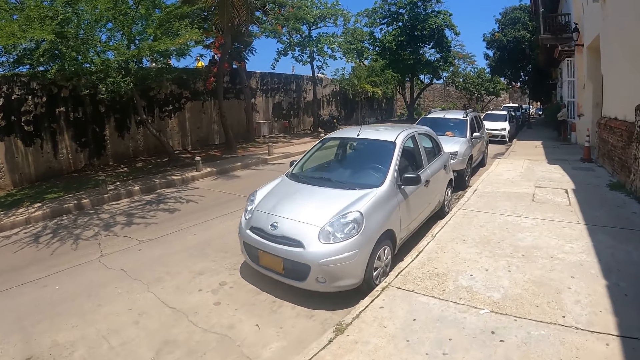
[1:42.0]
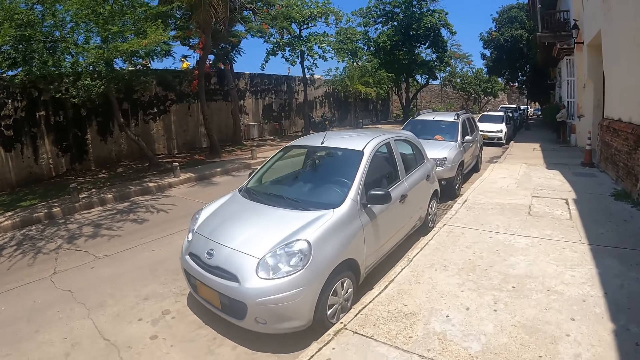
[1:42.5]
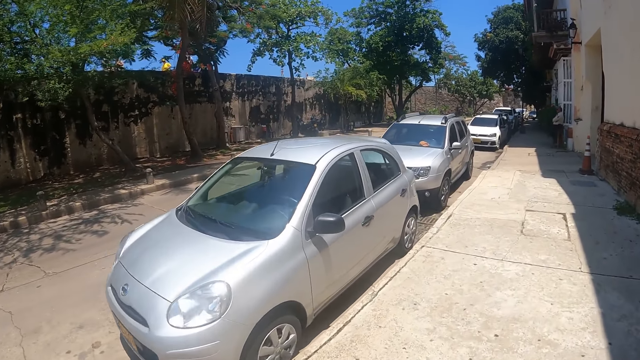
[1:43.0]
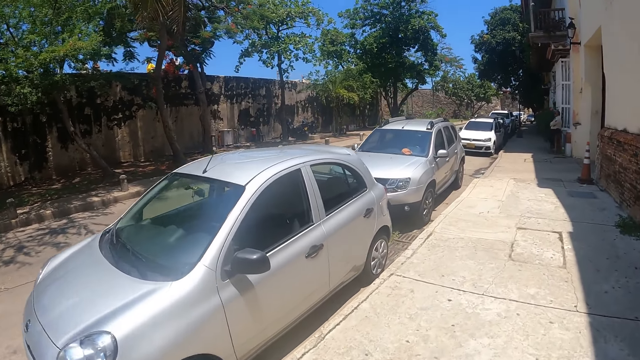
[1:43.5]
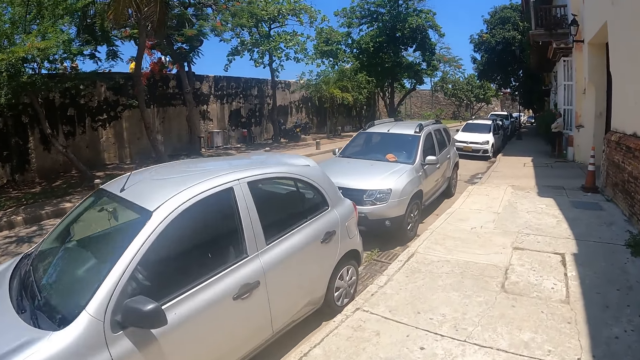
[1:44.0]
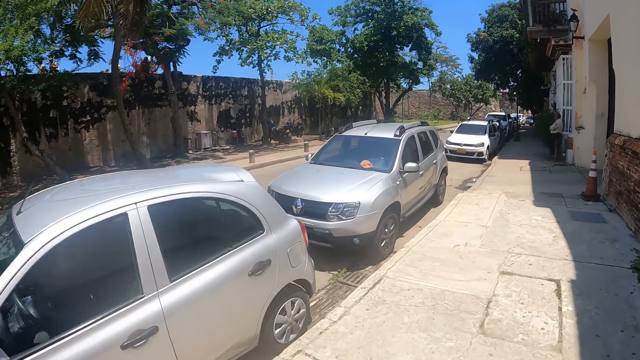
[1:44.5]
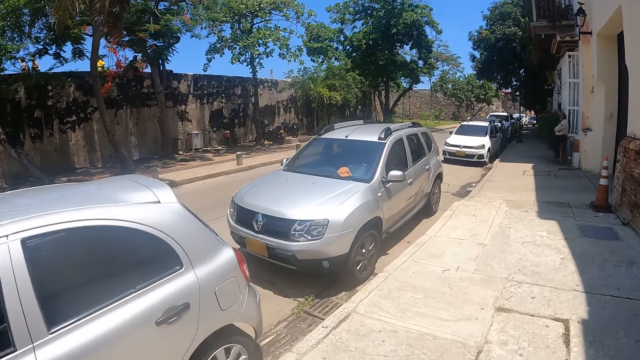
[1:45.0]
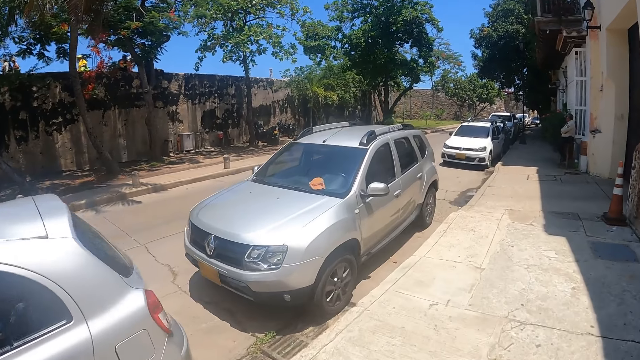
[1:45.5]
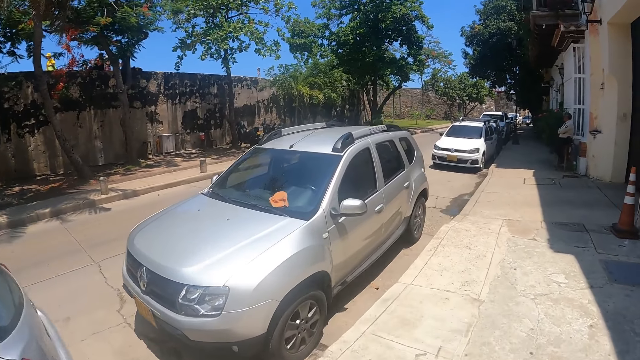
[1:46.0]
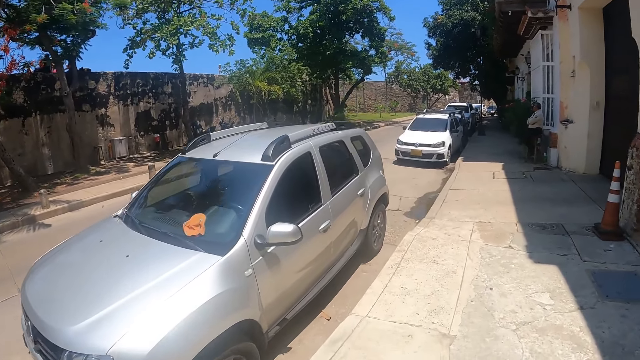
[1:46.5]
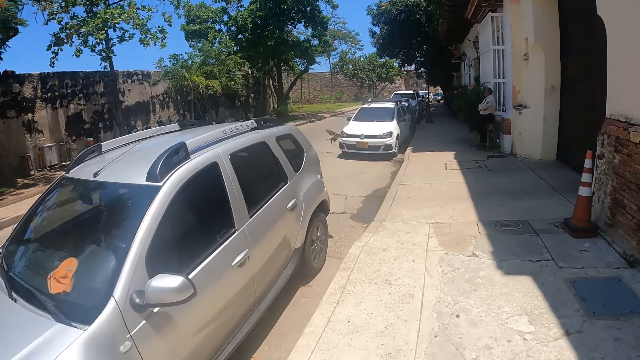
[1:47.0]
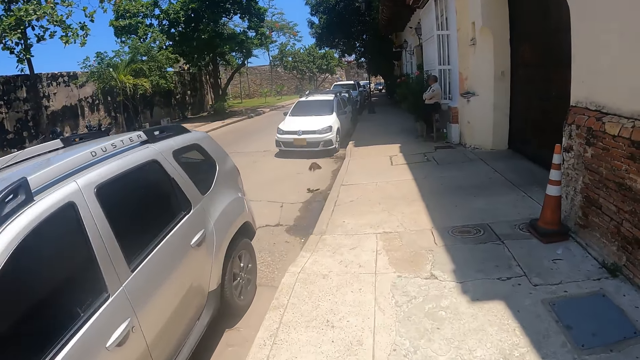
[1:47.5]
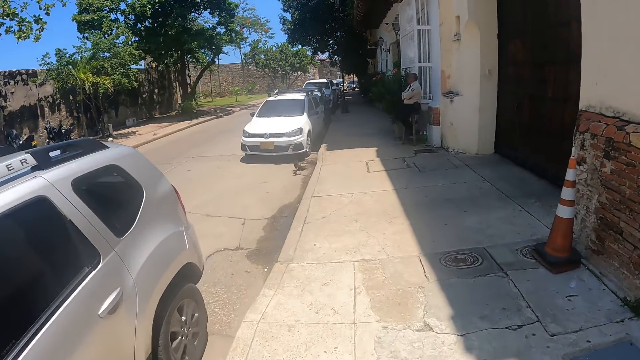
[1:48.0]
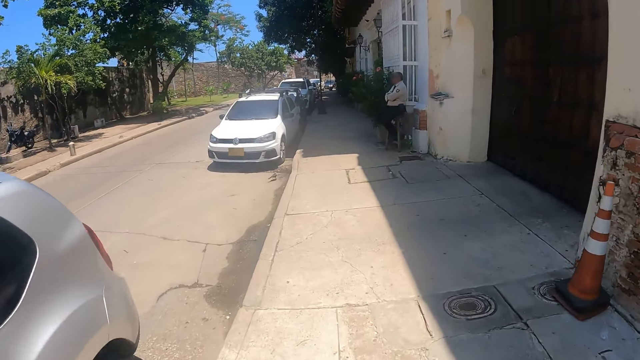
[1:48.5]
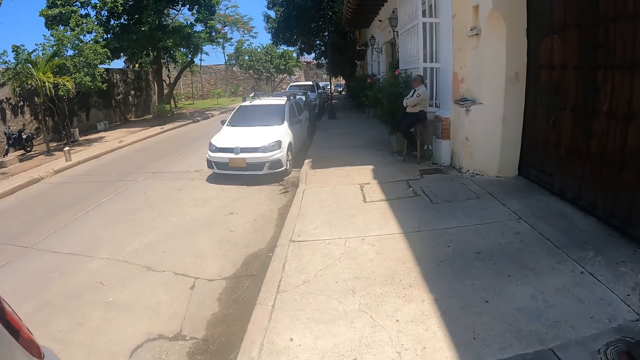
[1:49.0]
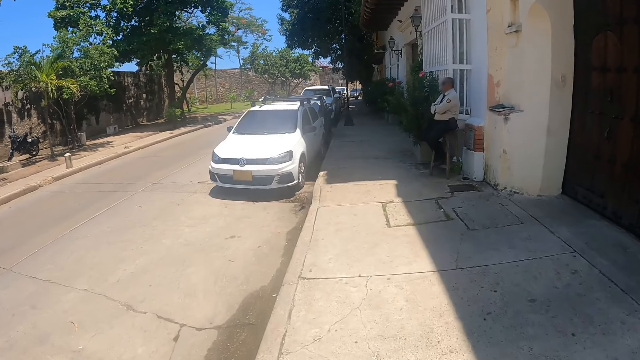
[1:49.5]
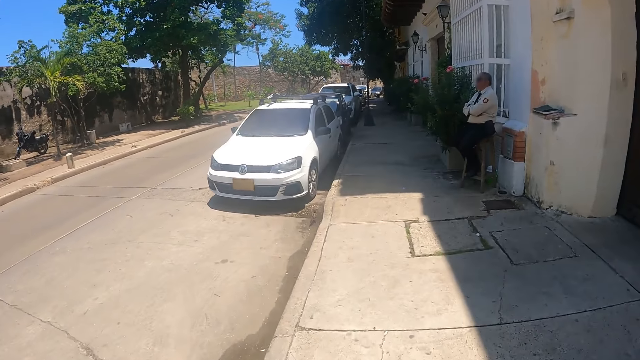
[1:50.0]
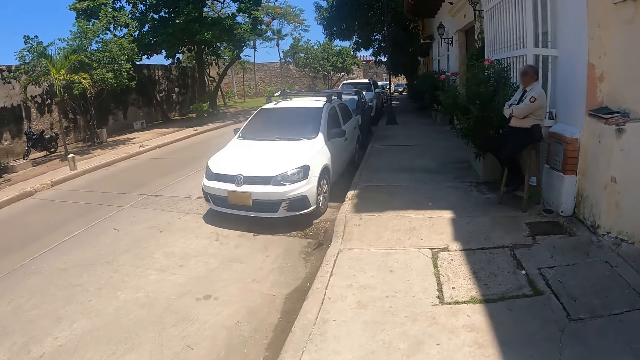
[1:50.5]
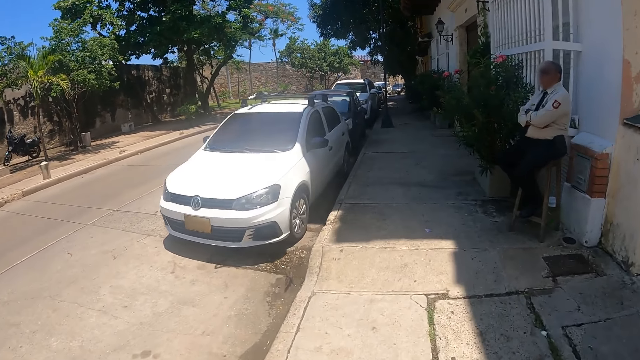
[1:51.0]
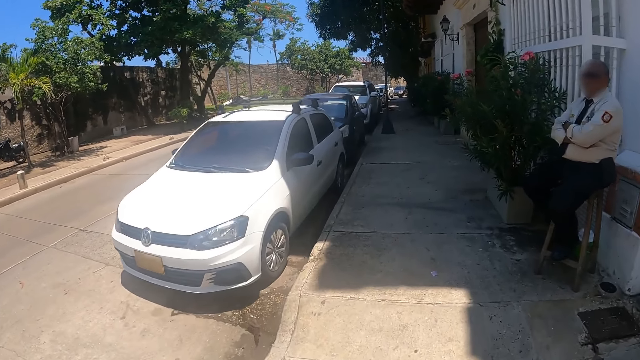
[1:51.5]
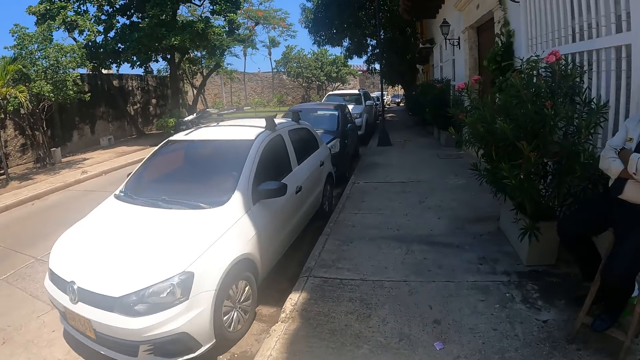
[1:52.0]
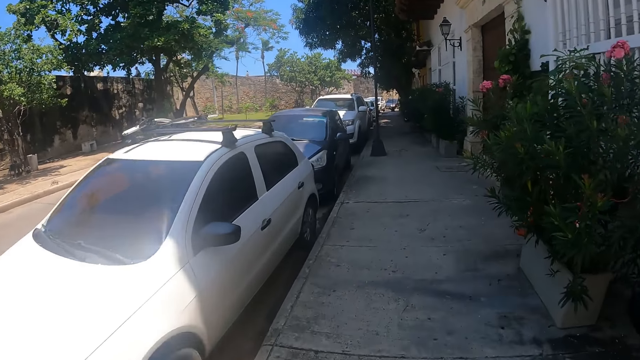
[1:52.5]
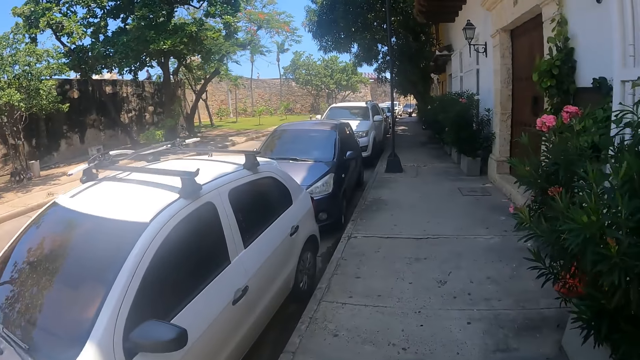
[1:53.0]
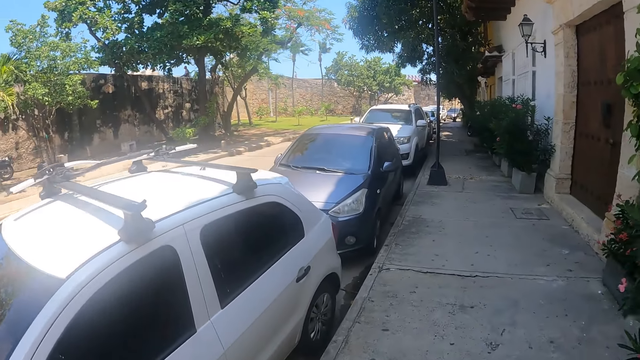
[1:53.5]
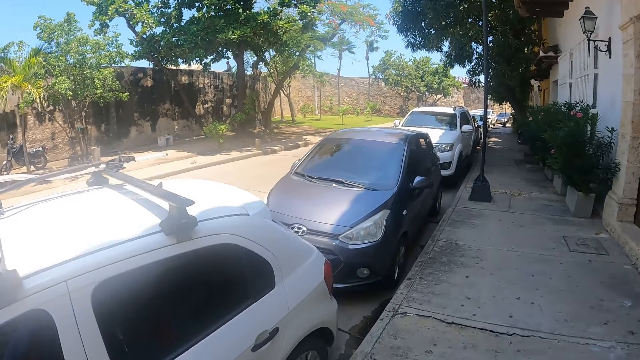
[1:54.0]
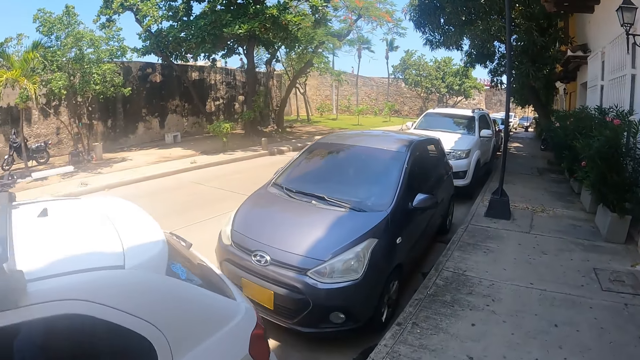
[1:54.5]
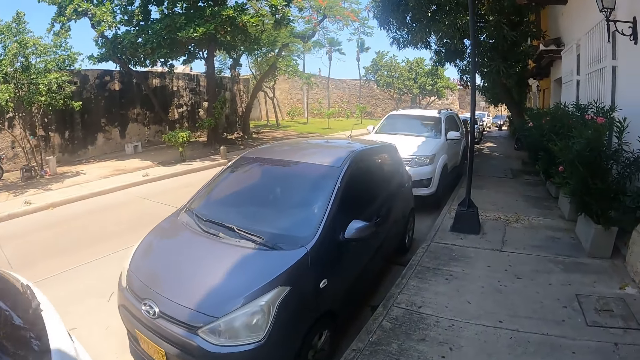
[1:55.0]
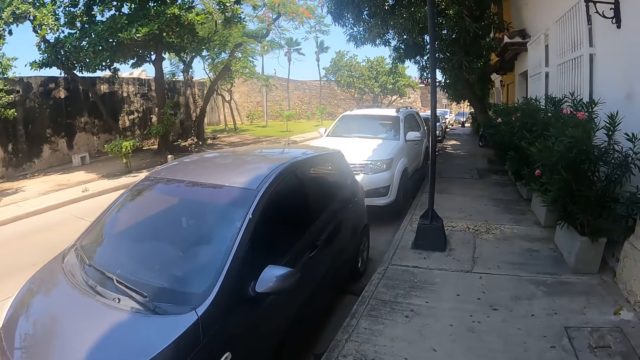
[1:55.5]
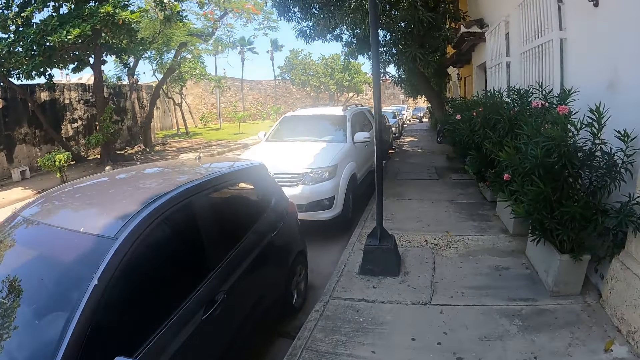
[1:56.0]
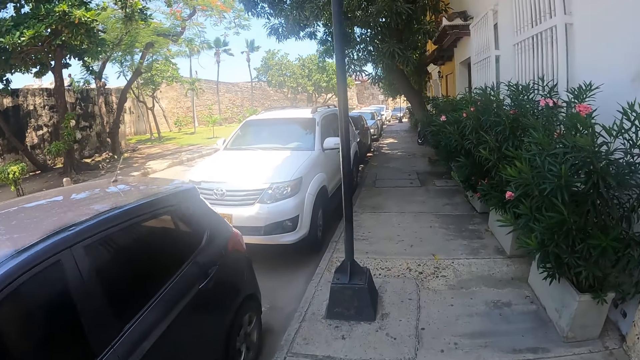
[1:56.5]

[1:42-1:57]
A person sits on a stool along the sidewalk. The camera wearer walks on the sidewalk and looks around.

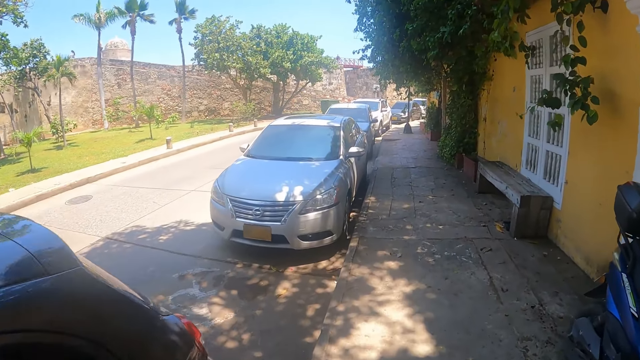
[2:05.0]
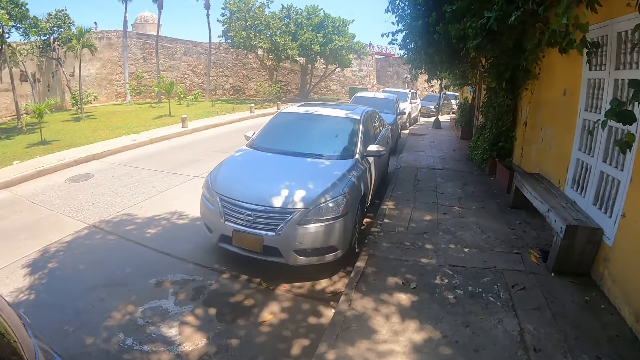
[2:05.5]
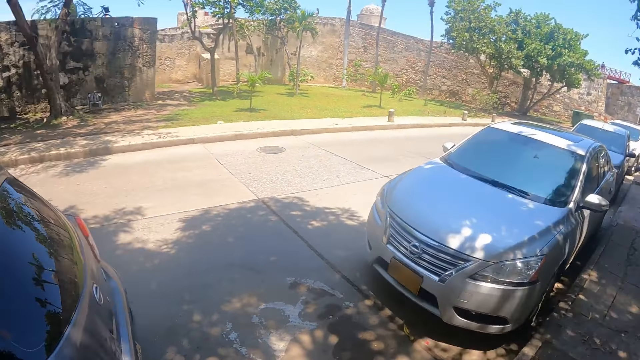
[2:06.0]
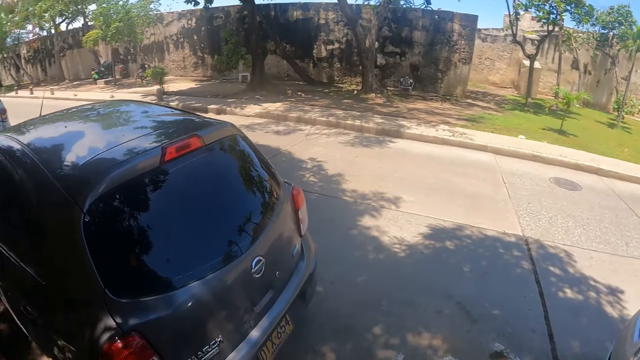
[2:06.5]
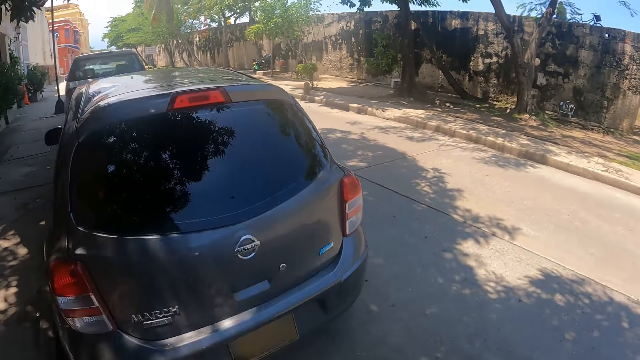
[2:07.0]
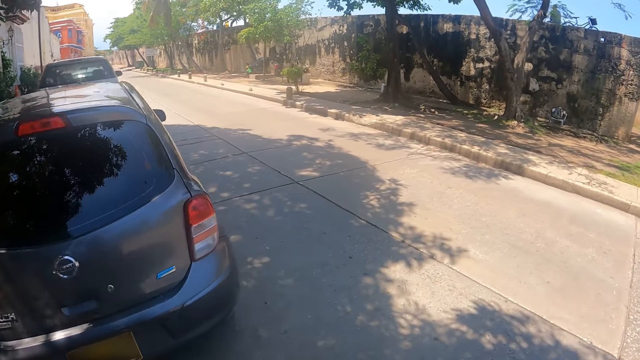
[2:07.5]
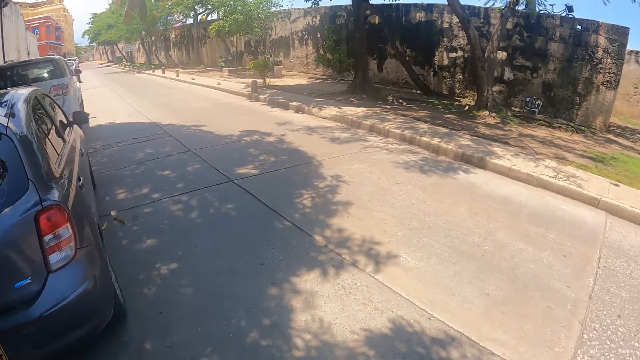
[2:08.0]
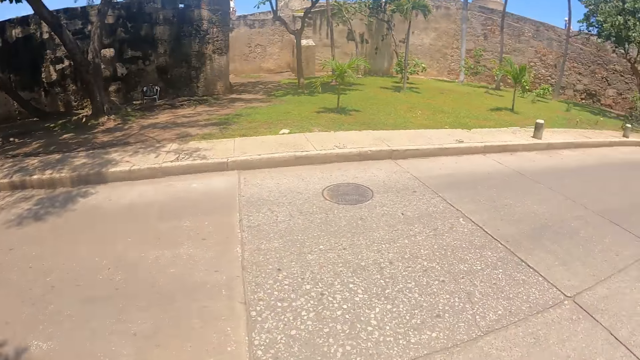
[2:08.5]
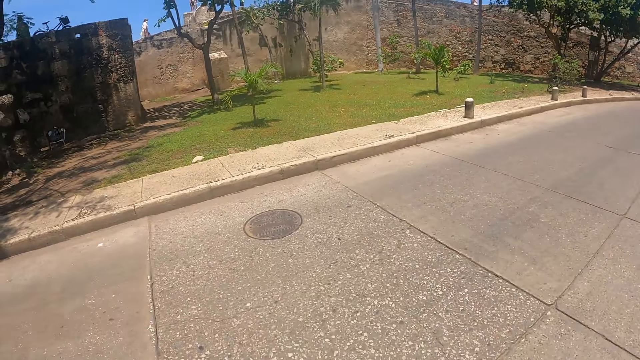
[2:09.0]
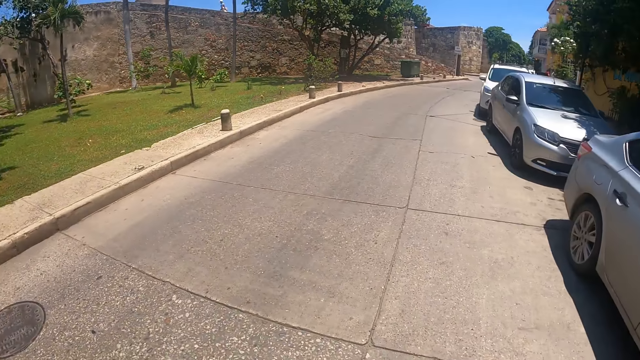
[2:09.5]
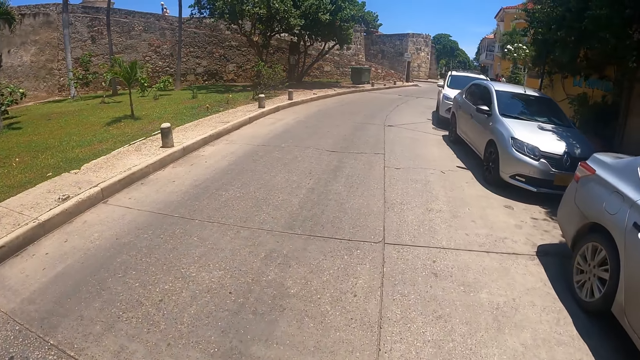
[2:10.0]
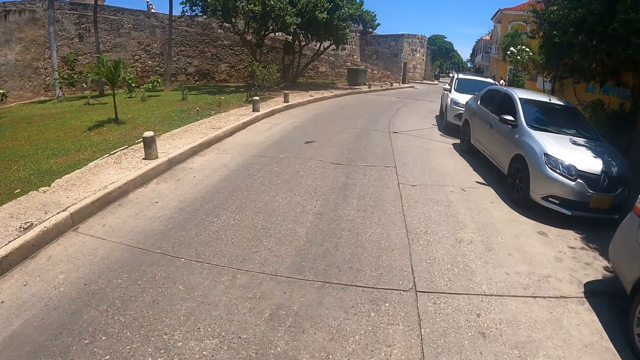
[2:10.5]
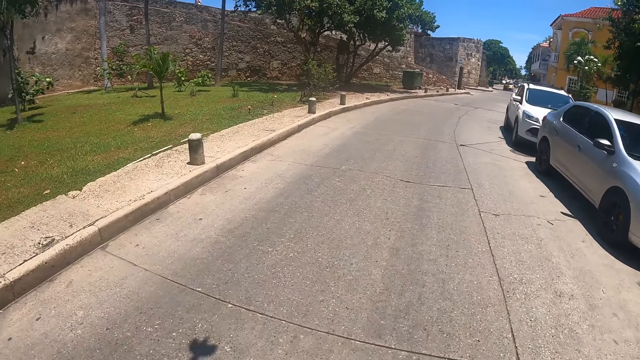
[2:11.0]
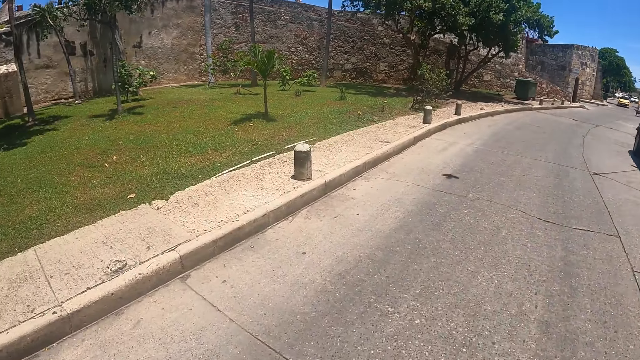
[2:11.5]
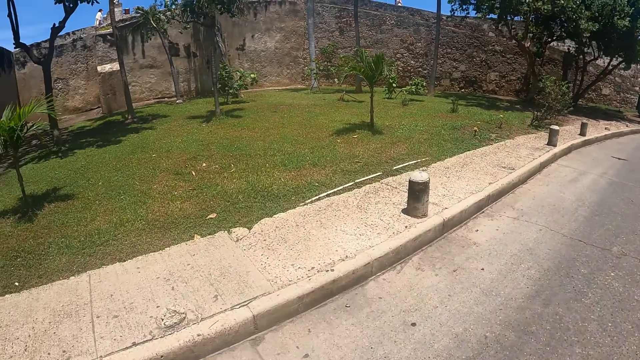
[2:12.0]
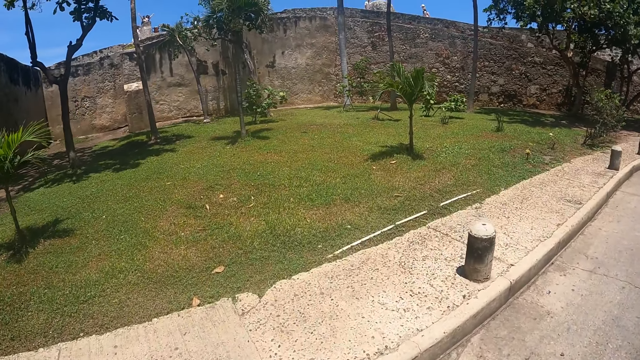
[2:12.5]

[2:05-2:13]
The camera wearer walks on the sidewalk and looks around. They cross the road and look around.
